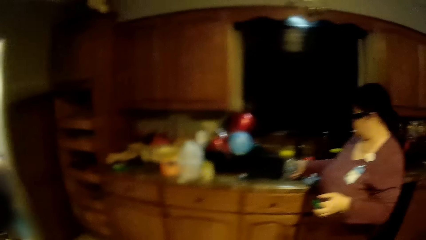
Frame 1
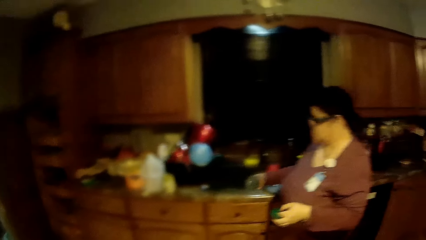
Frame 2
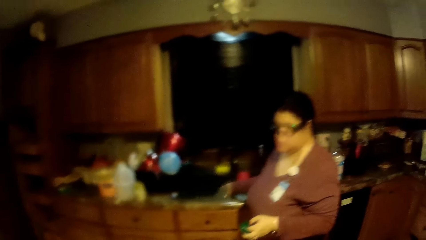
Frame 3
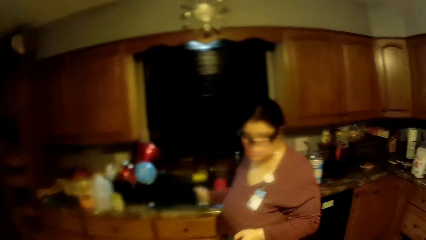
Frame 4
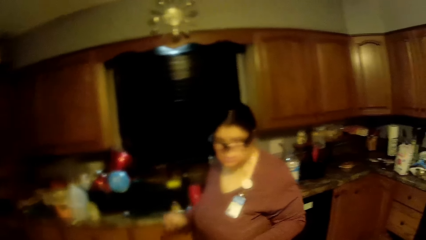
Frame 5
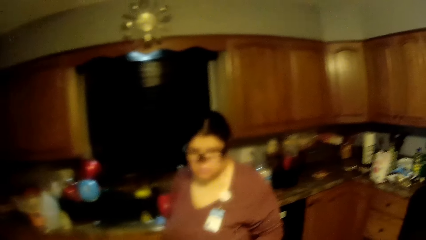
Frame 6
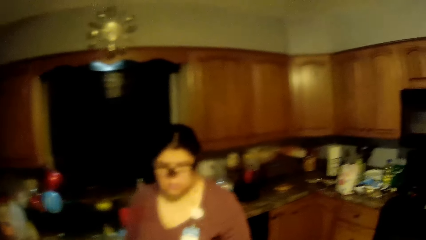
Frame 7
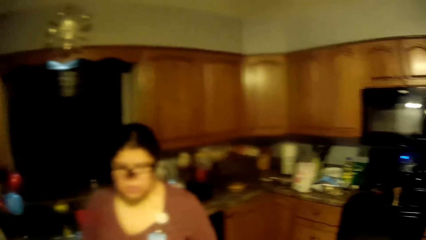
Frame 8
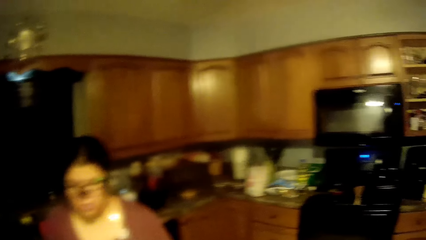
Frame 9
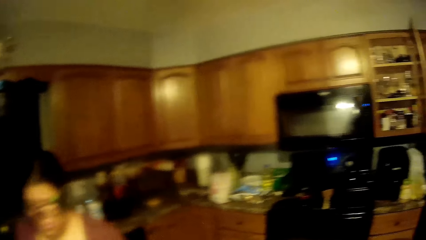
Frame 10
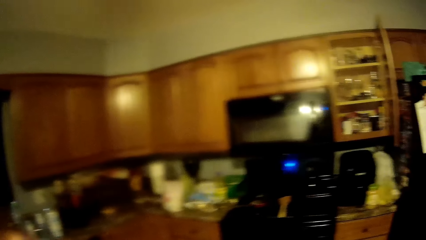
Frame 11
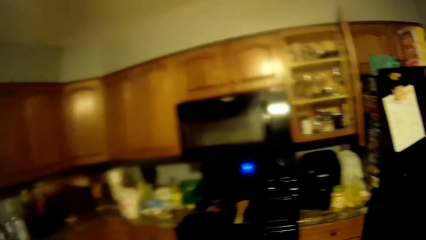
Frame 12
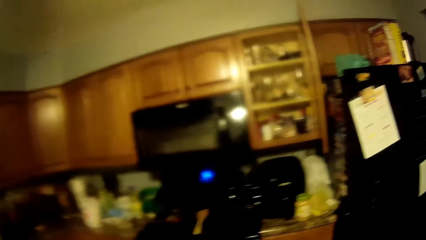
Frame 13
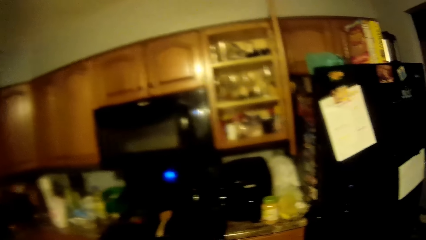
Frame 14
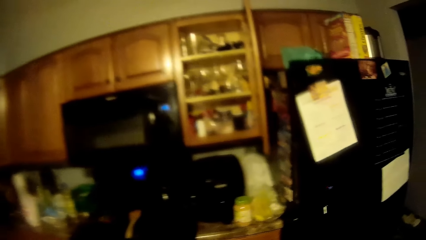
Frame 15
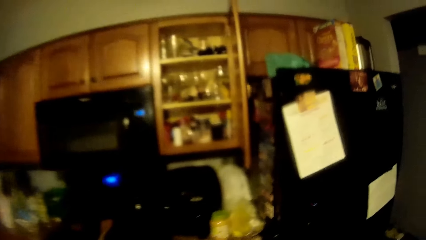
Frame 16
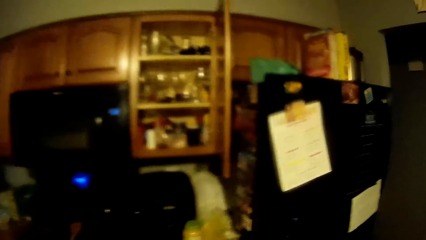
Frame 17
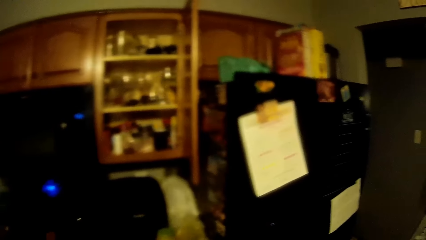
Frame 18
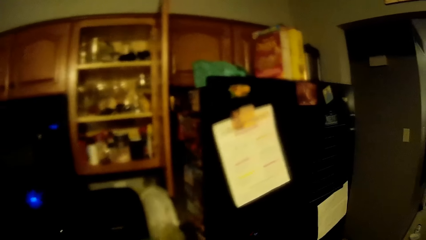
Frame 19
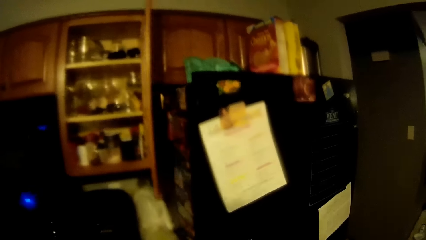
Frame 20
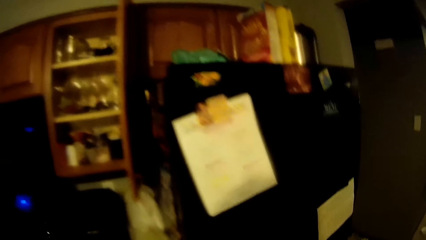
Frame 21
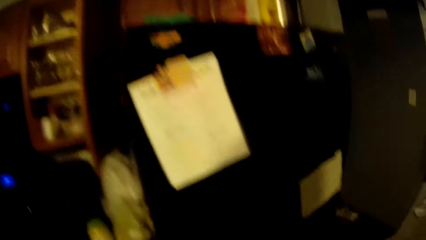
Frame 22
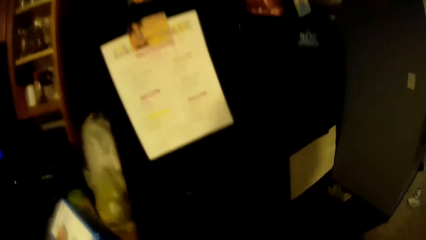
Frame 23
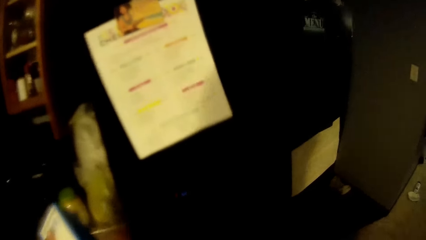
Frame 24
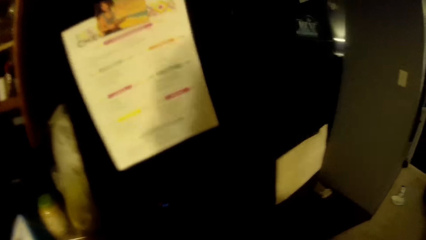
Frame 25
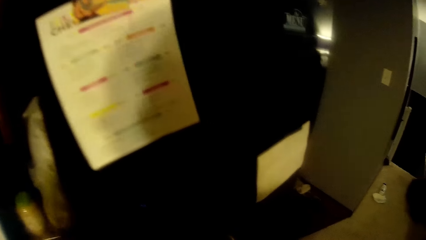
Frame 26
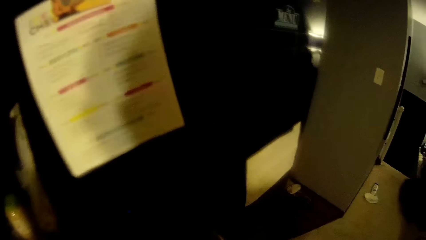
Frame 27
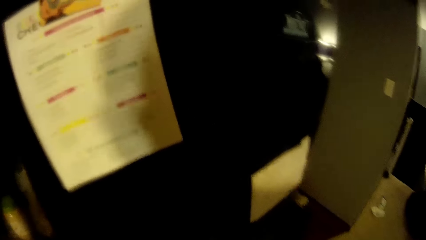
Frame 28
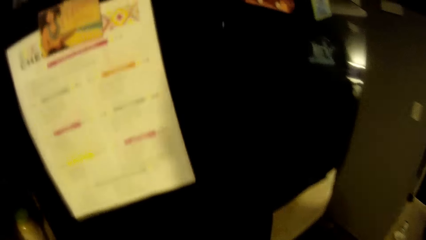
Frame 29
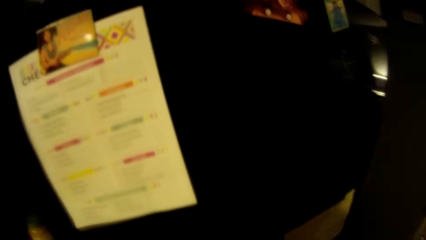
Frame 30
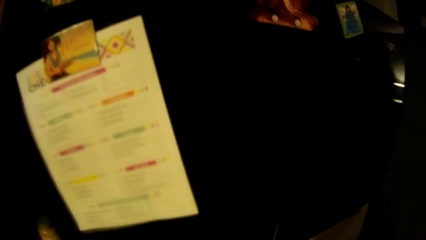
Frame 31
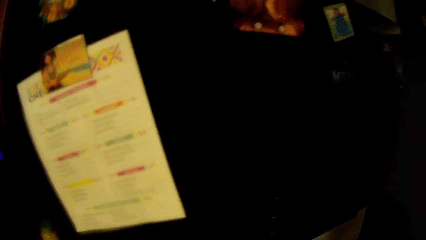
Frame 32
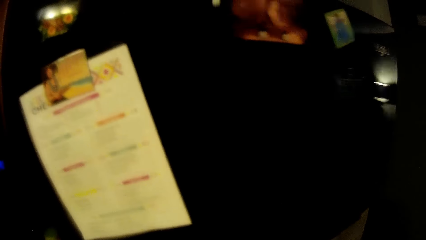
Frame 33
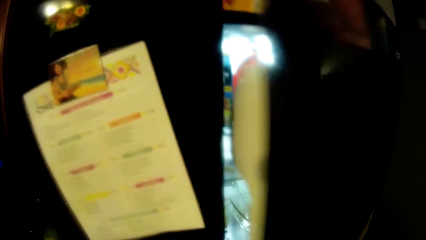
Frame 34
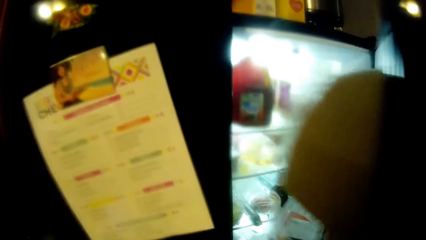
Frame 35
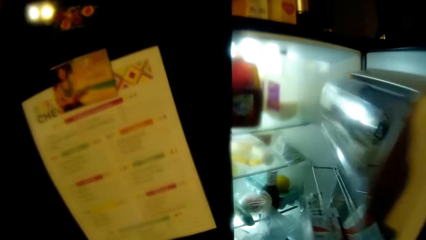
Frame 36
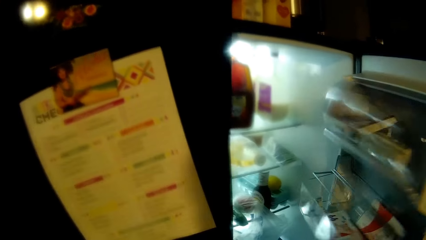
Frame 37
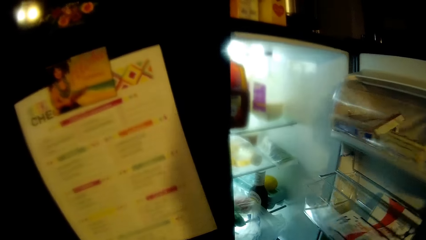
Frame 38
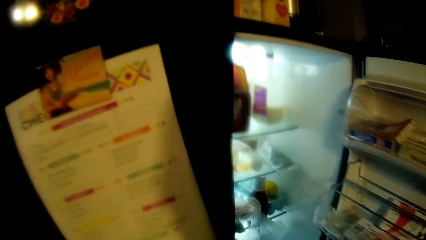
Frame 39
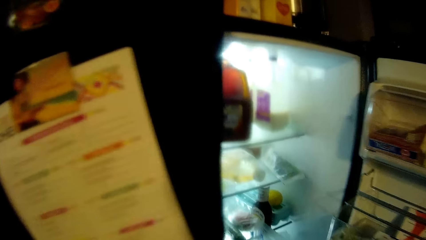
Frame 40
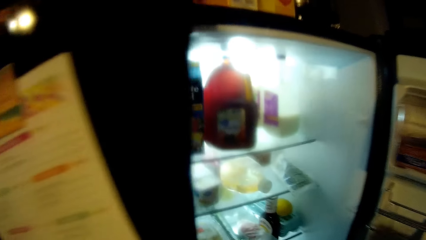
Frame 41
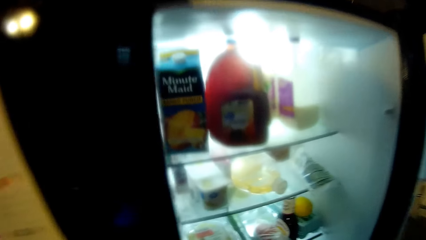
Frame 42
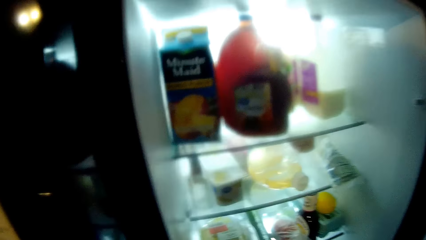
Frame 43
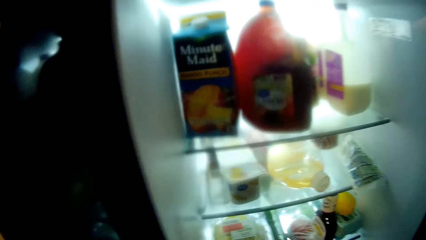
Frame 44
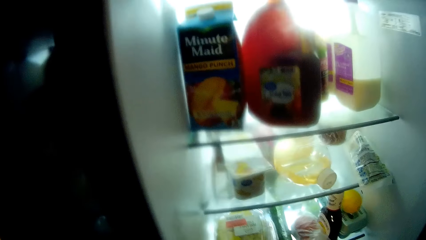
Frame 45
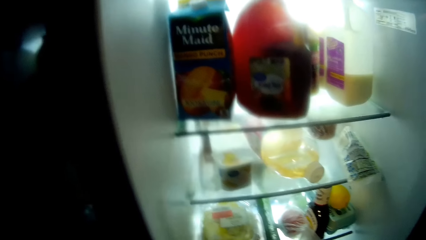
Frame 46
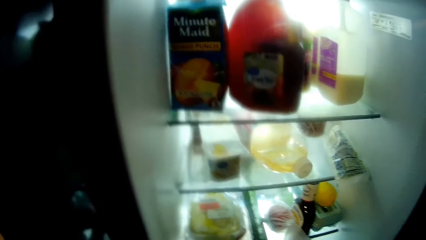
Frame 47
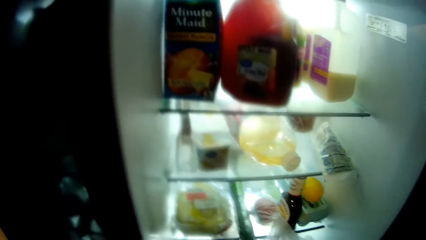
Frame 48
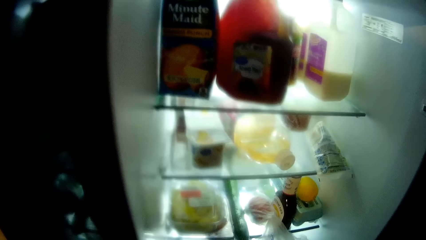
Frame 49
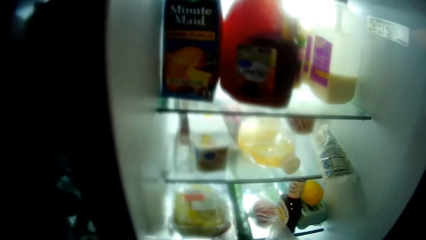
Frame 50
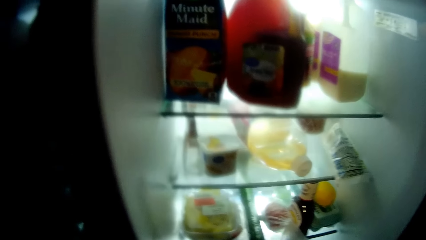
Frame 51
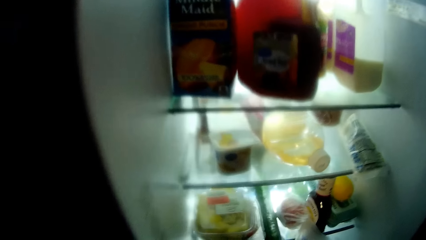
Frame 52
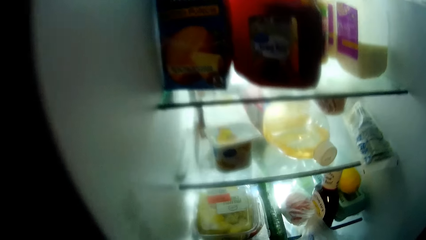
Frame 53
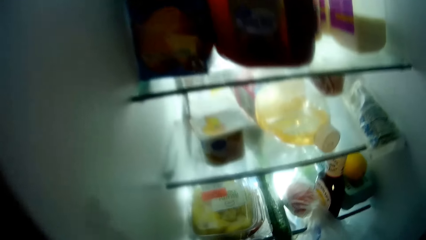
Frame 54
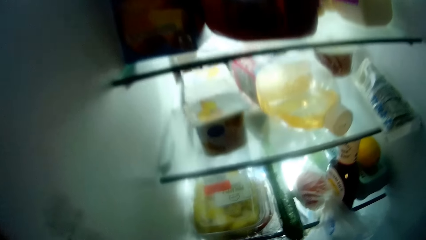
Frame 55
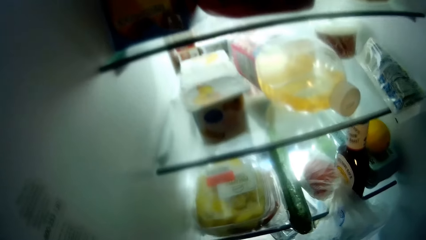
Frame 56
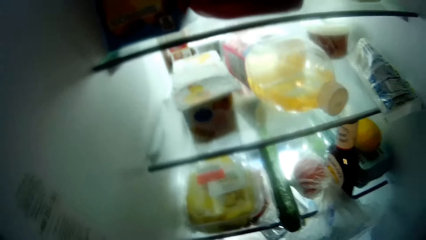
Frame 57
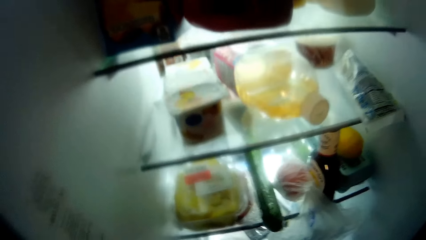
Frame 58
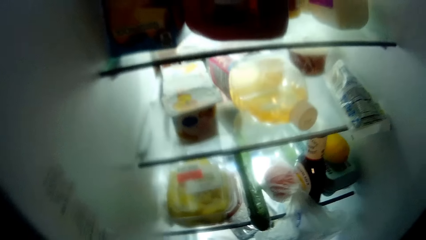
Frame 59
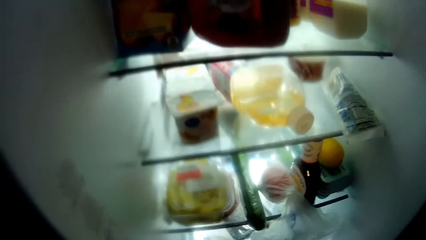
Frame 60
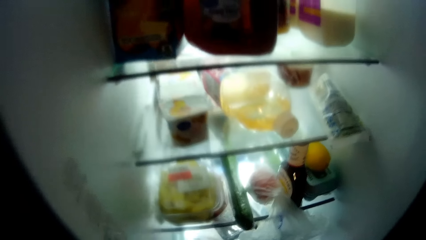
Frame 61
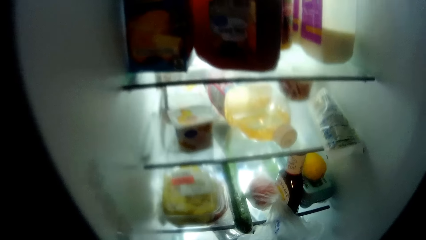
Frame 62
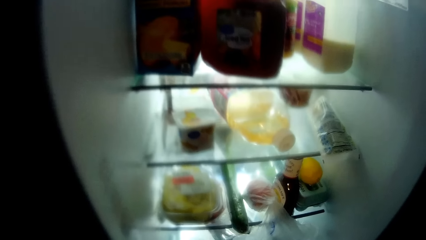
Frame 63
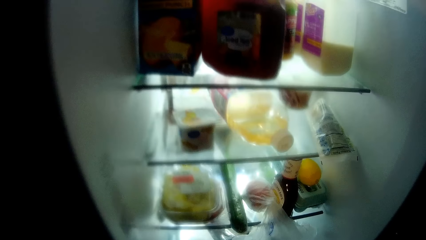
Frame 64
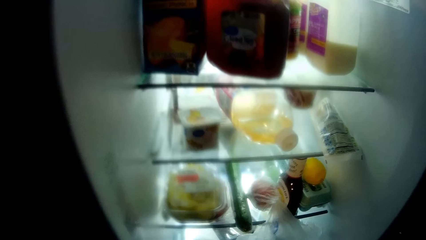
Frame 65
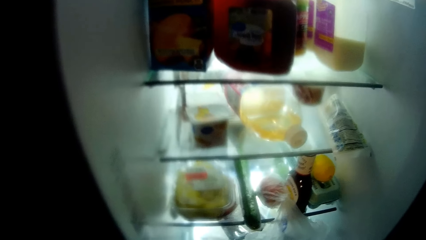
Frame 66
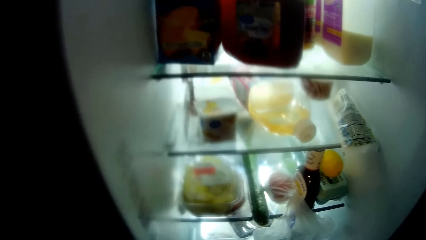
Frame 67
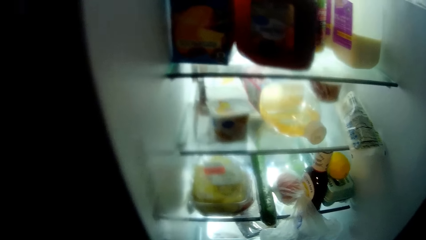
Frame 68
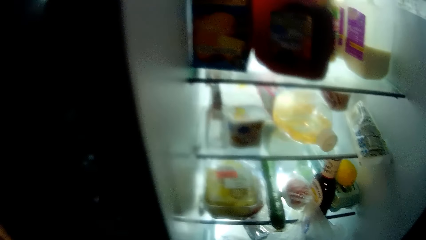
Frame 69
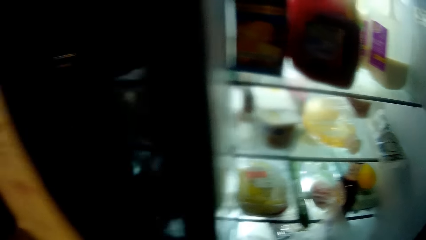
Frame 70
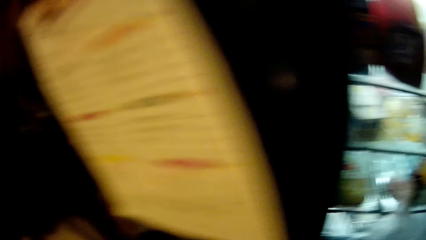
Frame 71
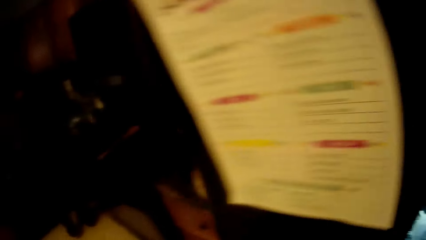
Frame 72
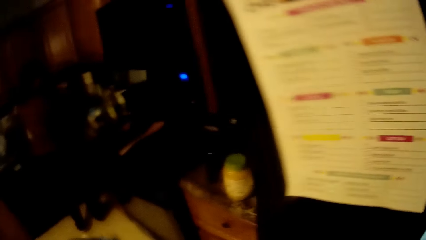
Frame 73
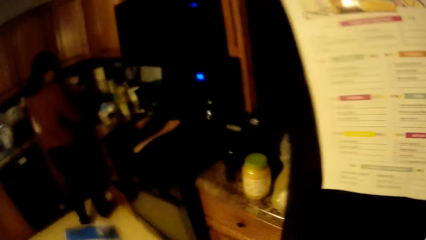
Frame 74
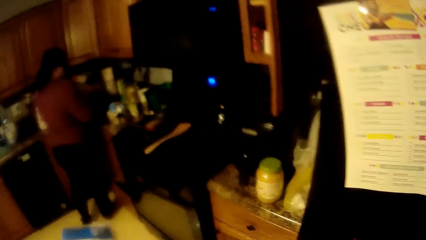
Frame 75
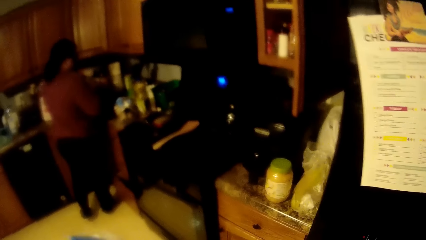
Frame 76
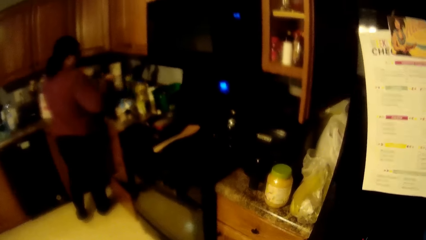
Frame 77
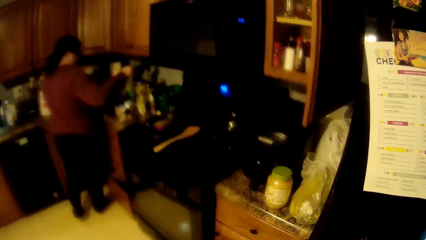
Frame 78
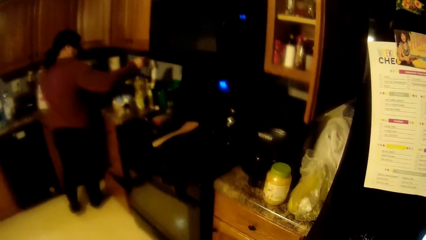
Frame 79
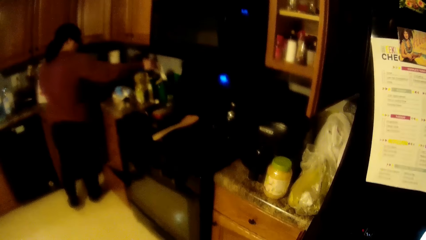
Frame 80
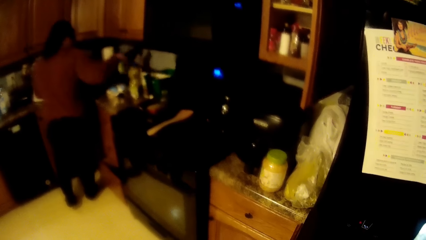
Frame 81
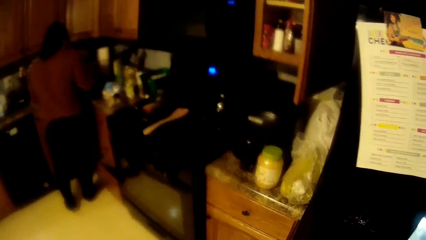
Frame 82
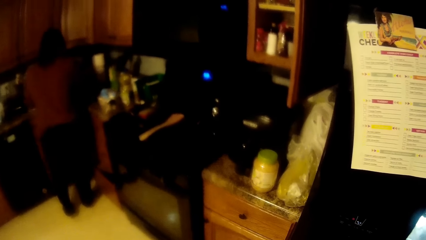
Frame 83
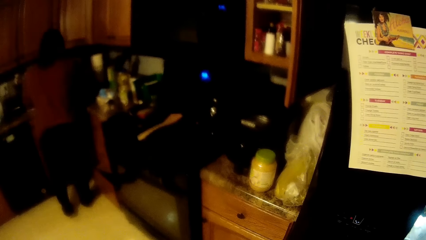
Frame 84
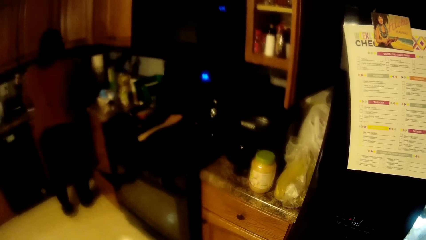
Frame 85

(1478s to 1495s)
The woman drops a cup into the kitchen sink. The camera wearer opens a fridge door. They speak to the woman. They look around. The woman places a nylon into a basket.
